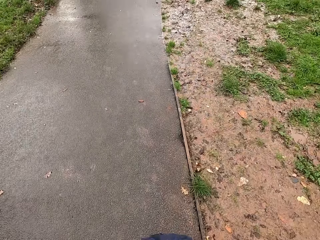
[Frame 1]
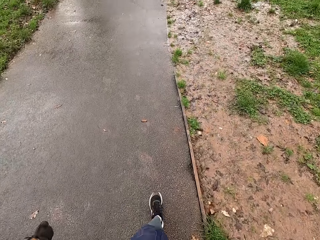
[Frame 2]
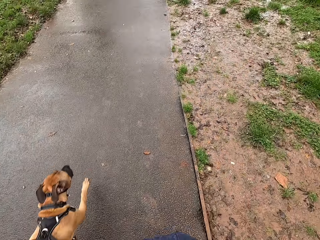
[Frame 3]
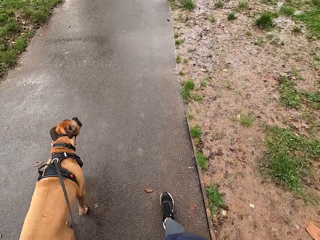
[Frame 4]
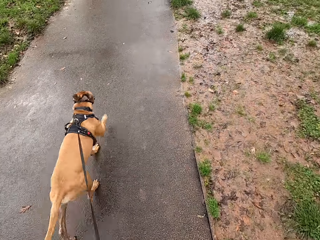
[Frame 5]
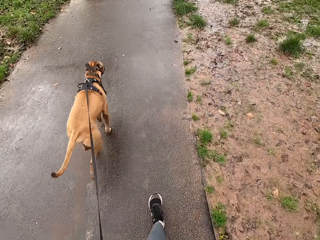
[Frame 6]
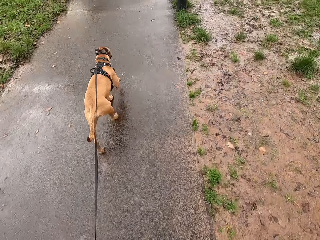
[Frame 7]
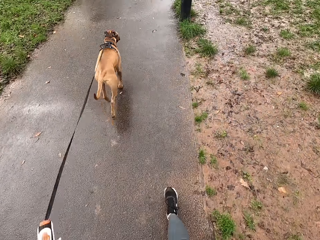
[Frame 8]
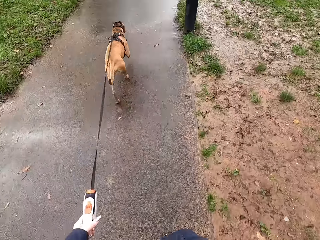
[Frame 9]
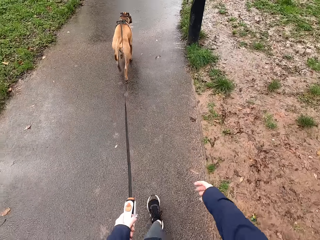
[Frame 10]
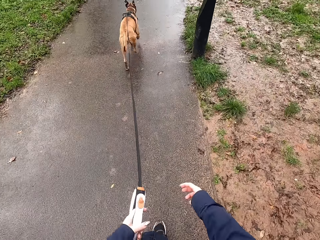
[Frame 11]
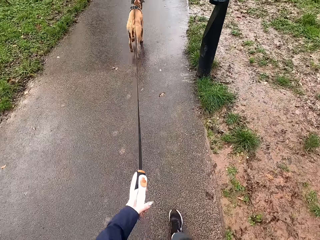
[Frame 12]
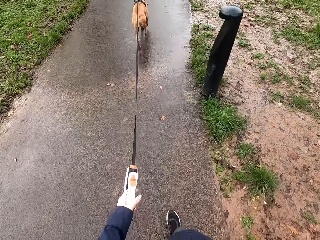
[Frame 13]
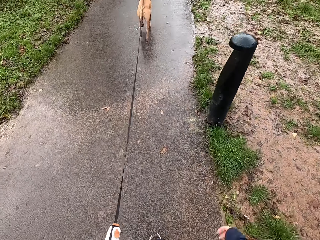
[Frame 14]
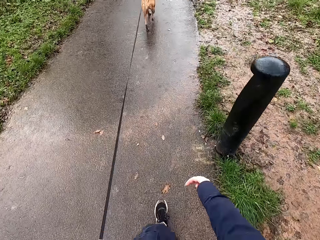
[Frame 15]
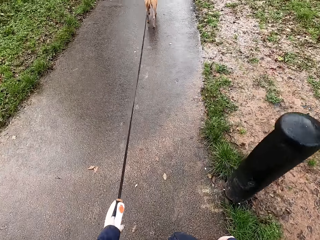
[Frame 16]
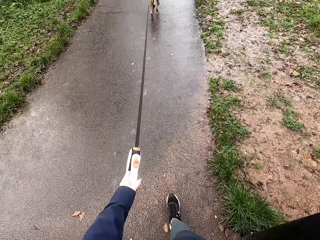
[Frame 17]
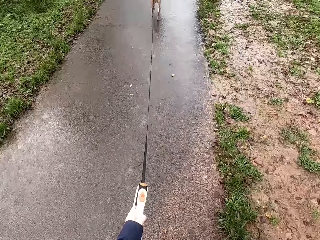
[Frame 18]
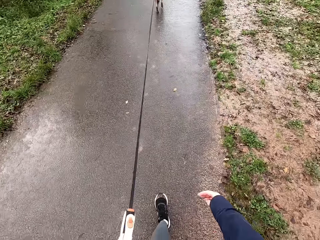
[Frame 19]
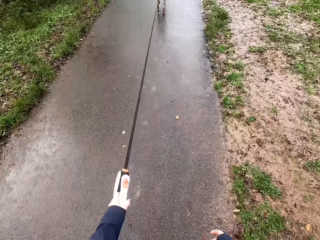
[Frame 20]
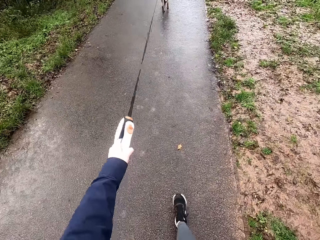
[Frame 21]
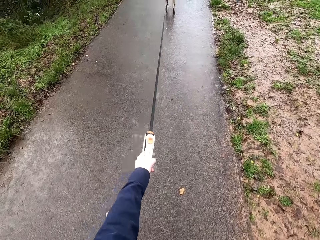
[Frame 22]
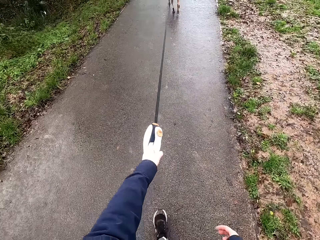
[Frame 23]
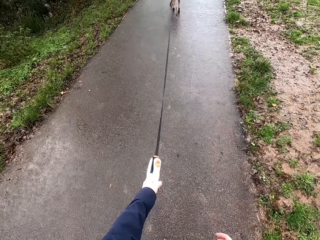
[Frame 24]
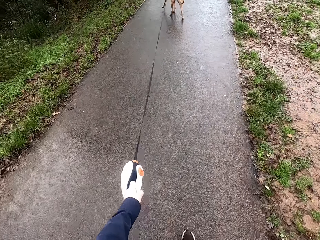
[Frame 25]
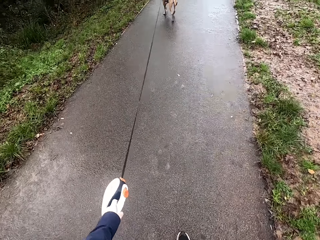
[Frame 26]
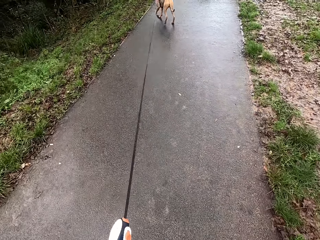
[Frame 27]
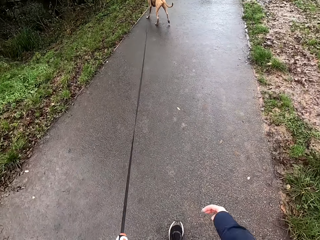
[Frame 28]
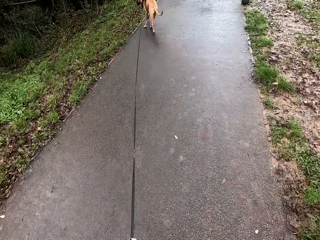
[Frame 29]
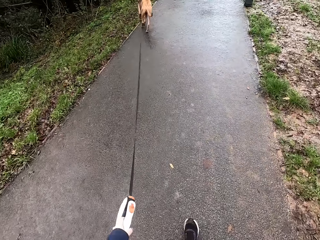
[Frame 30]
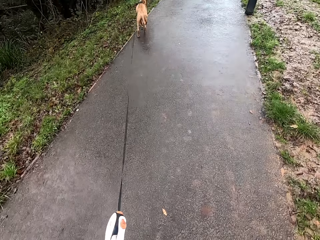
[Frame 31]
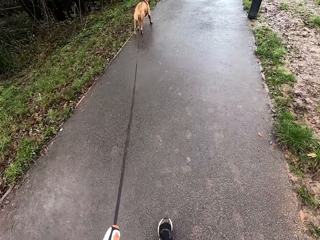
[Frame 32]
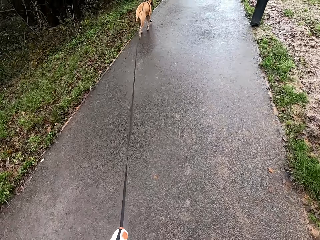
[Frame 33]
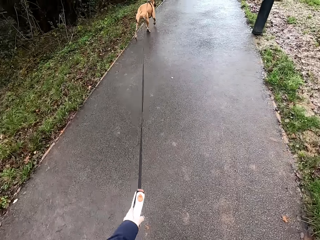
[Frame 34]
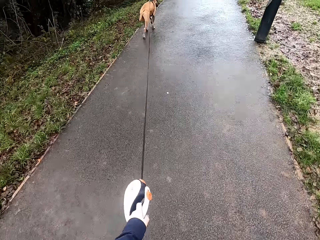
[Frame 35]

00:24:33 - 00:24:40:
The camera wearer walks the dog with the dog leash in her left hand on the road pathway.

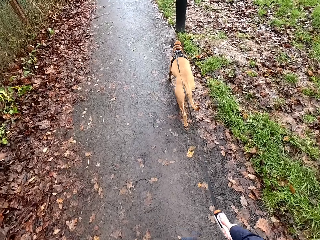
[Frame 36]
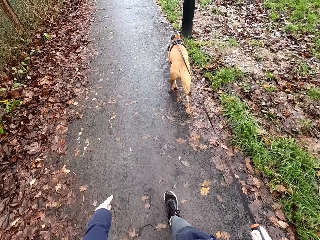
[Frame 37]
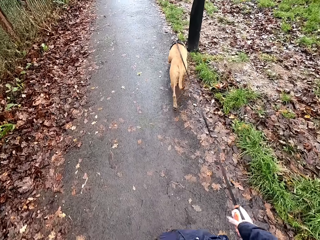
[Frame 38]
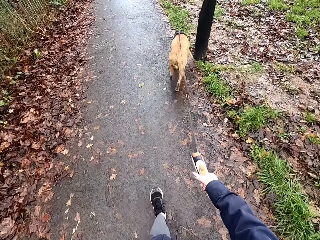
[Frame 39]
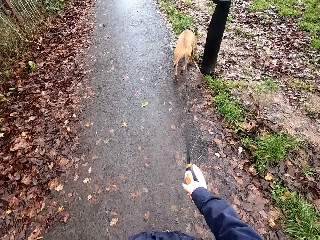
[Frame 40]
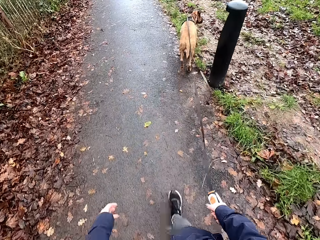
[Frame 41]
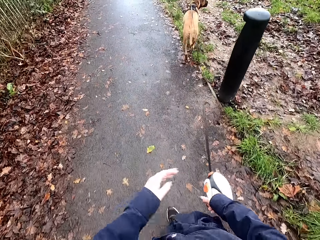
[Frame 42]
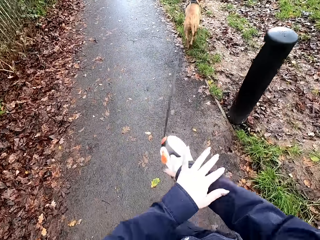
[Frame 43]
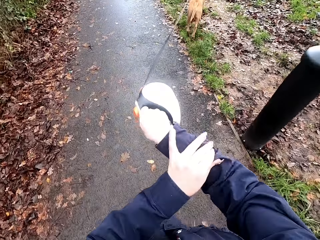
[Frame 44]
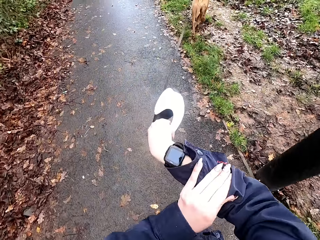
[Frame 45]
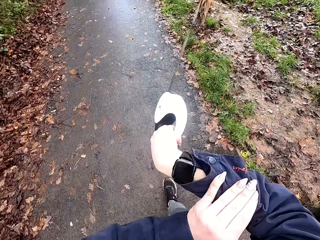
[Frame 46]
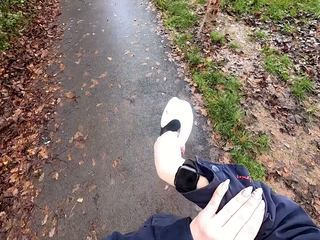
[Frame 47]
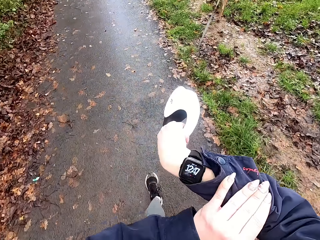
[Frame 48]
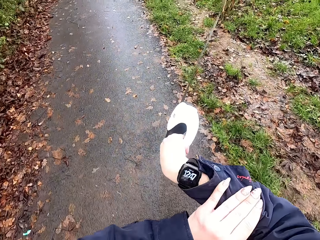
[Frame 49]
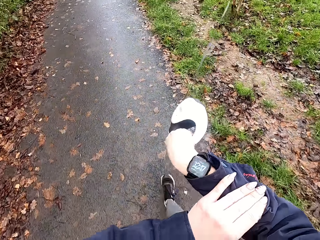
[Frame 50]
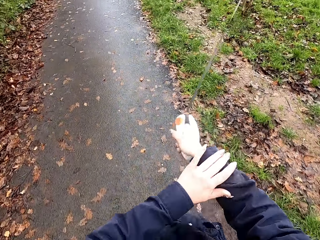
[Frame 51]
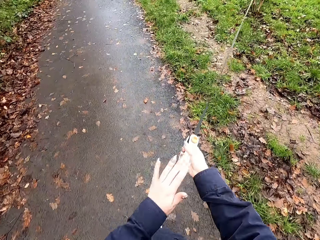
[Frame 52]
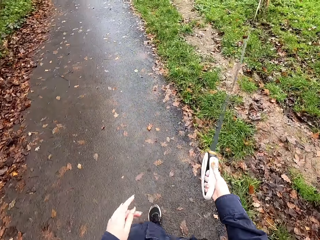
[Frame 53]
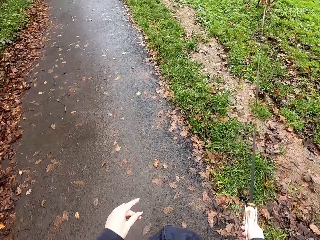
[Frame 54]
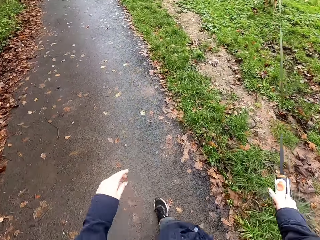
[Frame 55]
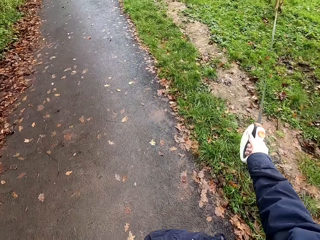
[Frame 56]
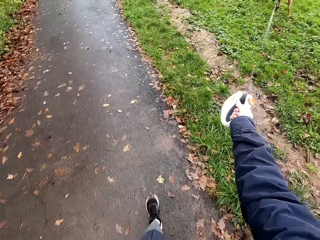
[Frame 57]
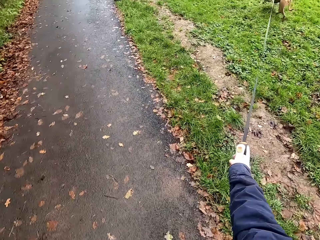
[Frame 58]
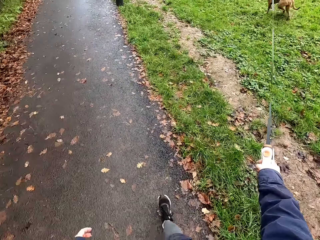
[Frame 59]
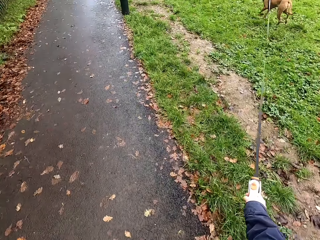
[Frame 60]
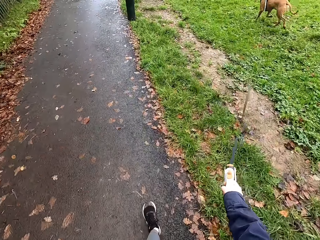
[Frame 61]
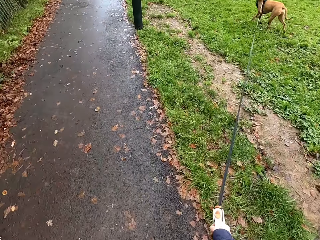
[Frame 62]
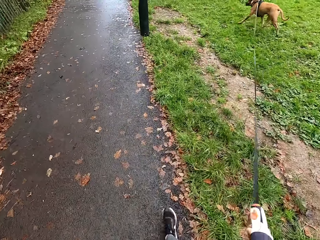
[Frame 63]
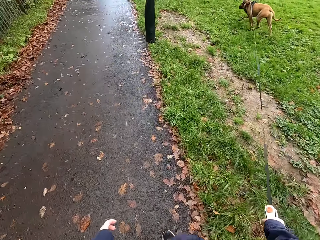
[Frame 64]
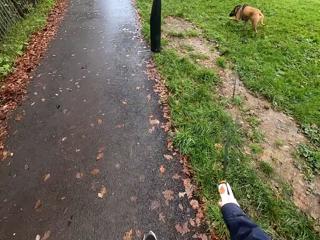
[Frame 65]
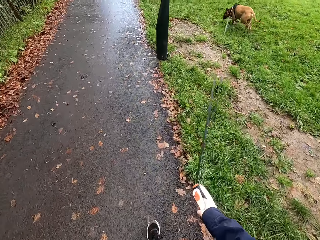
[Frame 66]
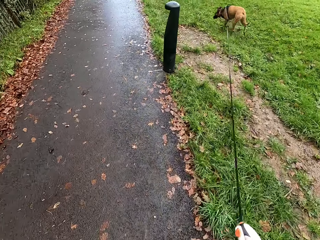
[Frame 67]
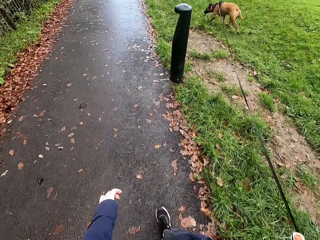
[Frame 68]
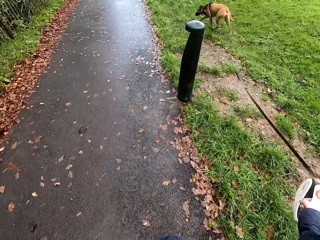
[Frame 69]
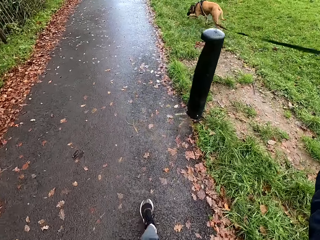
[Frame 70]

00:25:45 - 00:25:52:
The camera wearer adjusts her right jacket sleeve with her left hand.

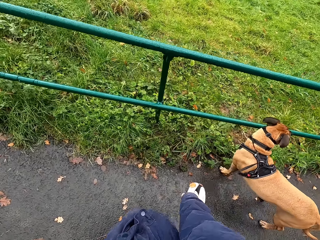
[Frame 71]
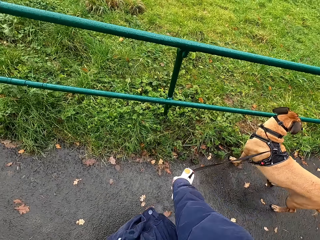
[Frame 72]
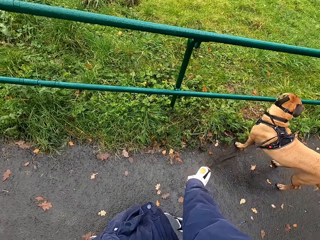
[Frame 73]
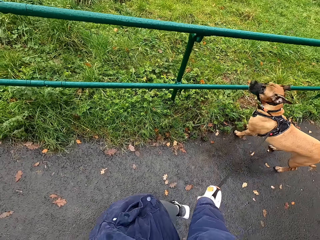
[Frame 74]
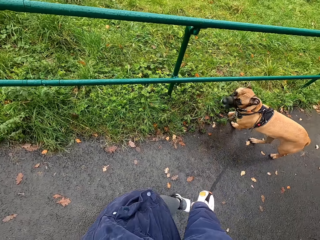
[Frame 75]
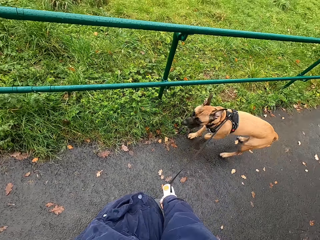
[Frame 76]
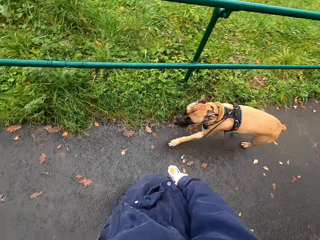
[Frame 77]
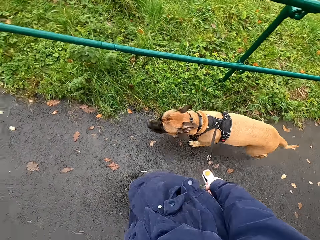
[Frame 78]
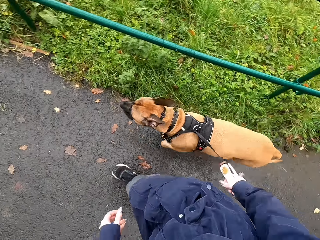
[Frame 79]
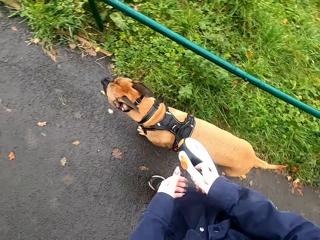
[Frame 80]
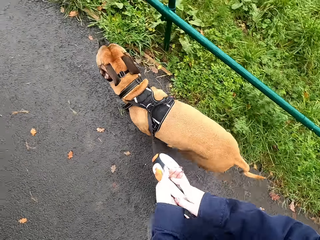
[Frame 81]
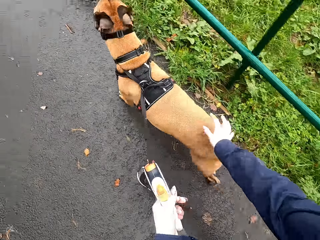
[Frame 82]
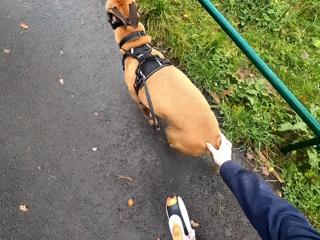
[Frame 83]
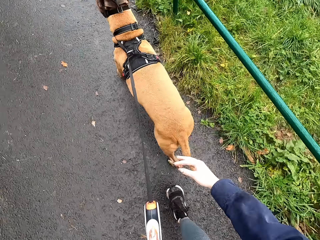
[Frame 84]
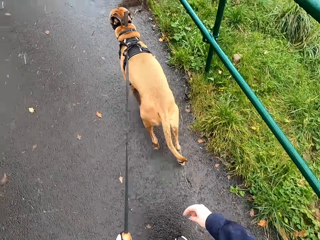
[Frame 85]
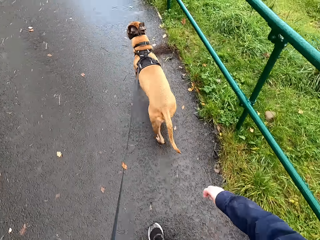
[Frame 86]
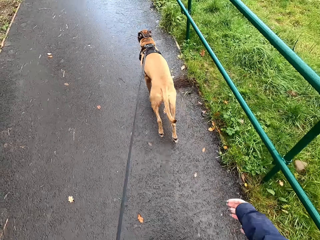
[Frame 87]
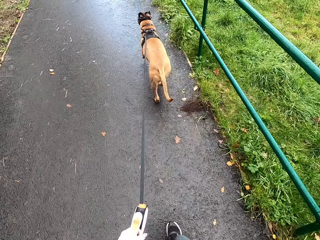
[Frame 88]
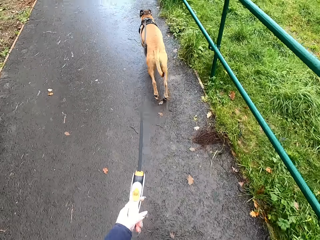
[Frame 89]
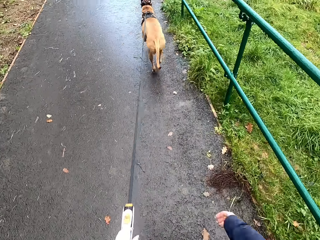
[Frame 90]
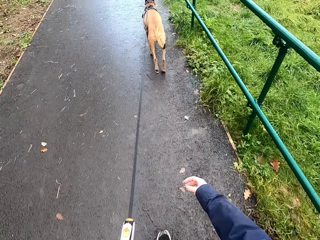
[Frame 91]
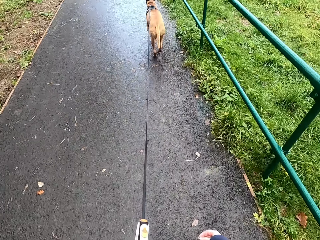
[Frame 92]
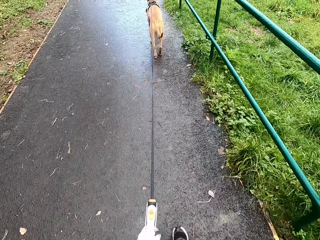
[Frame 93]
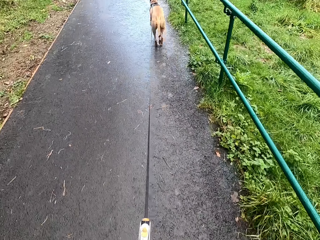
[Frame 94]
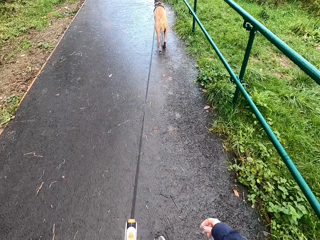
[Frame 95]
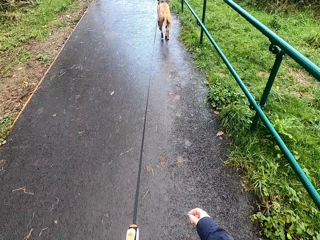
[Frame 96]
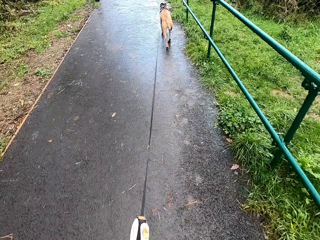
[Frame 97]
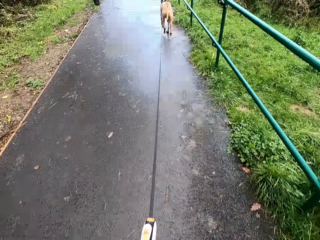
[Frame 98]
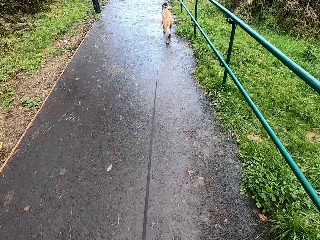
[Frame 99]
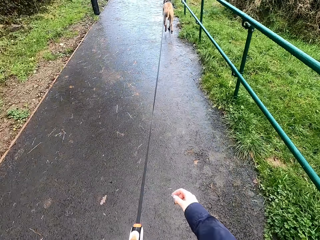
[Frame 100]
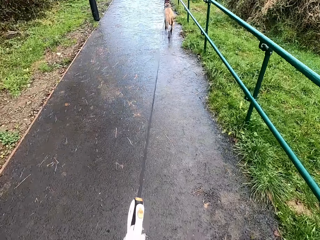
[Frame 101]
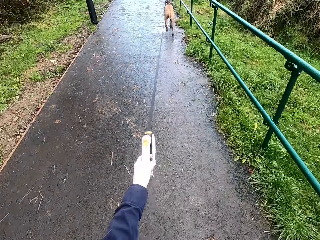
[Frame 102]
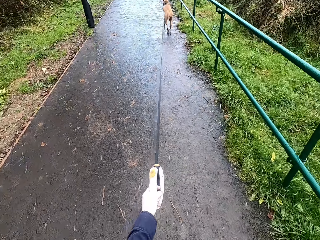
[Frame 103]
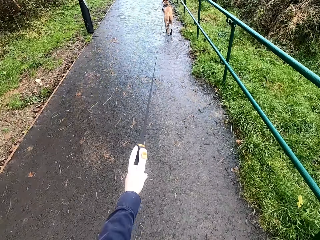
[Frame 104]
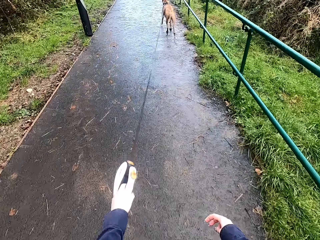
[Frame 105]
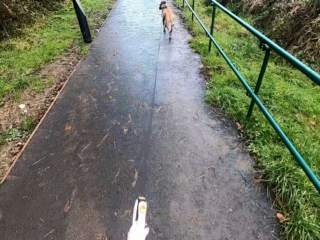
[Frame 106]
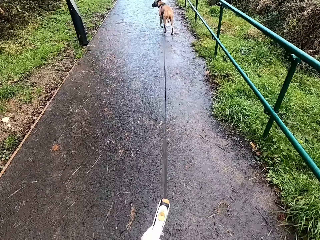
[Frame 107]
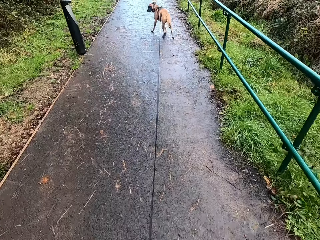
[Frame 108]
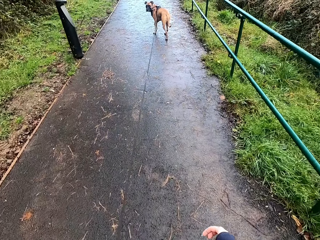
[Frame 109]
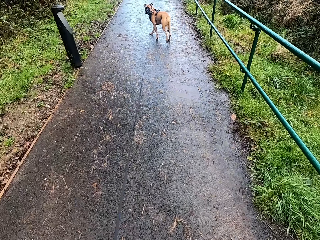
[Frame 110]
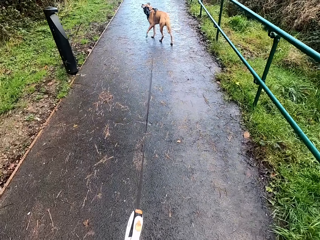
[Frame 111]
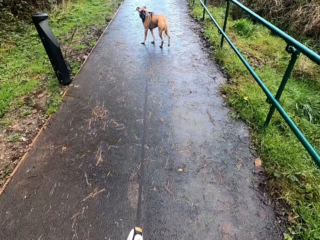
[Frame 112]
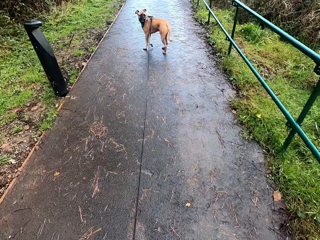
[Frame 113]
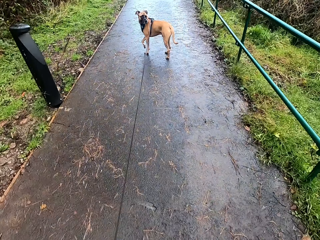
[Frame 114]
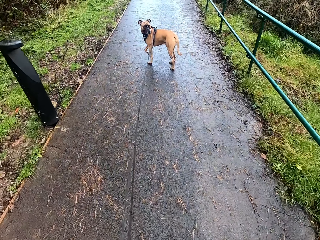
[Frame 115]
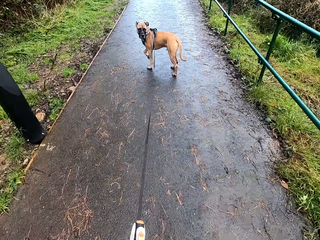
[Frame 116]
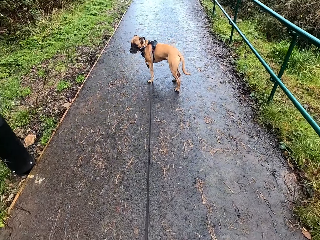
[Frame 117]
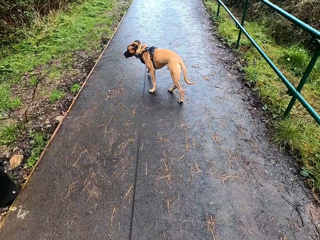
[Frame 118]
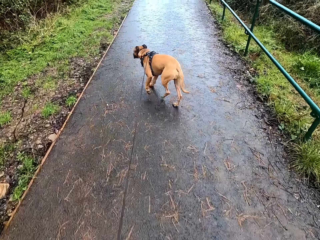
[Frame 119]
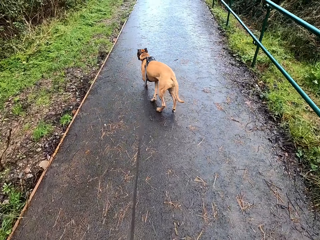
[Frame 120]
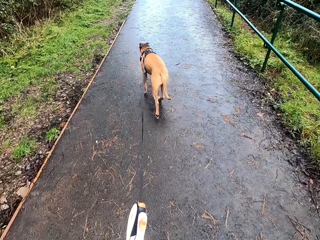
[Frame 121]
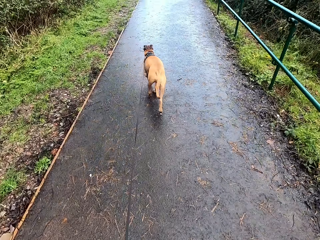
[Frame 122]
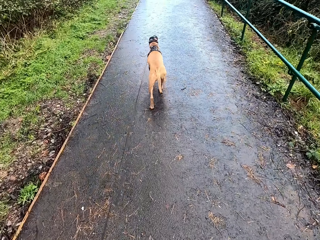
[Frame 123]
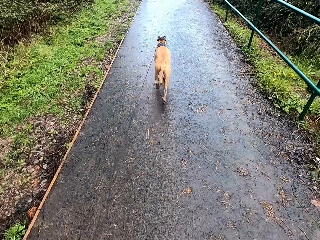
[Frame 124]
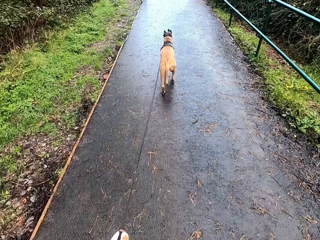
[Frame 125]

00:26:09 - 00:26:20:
The camera wearer passes the dog leash in her right hand to her left hand. She rubs the dog's back with her right hand. She walks the dog with the dog leash in her left hand on the road pathway.
